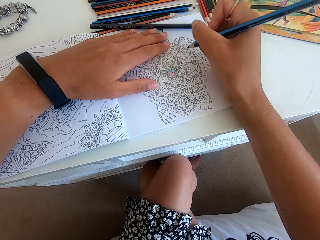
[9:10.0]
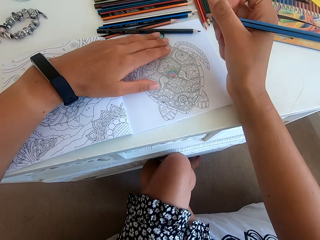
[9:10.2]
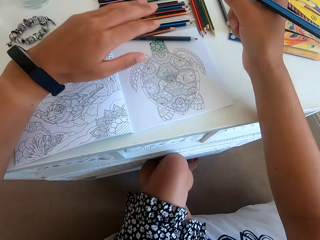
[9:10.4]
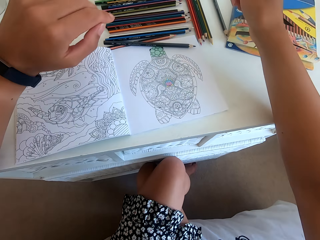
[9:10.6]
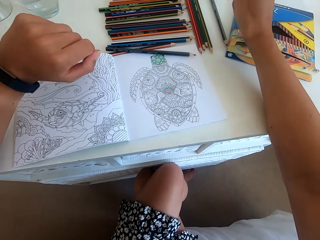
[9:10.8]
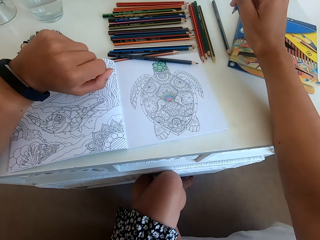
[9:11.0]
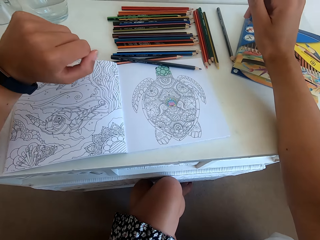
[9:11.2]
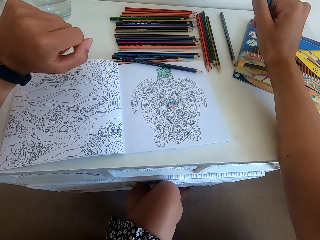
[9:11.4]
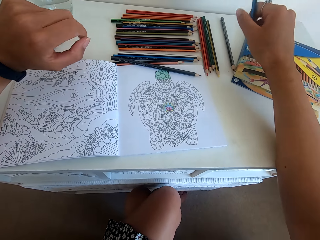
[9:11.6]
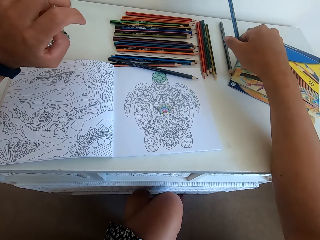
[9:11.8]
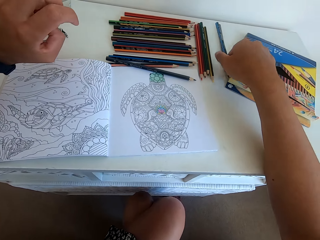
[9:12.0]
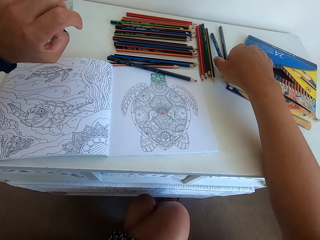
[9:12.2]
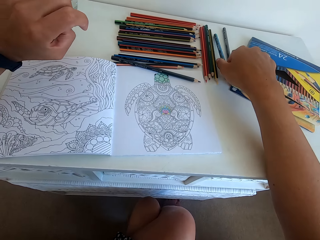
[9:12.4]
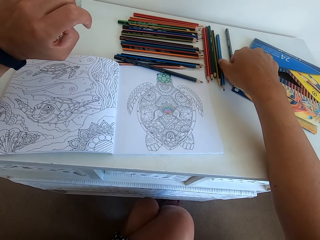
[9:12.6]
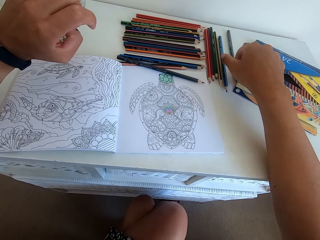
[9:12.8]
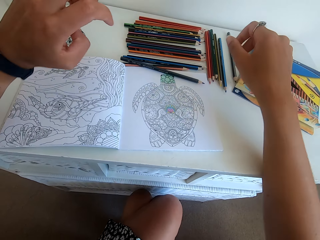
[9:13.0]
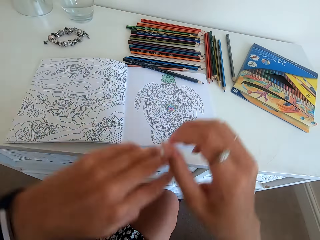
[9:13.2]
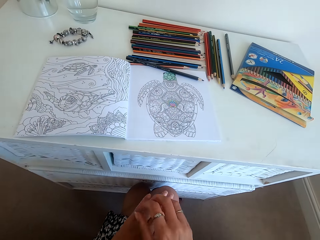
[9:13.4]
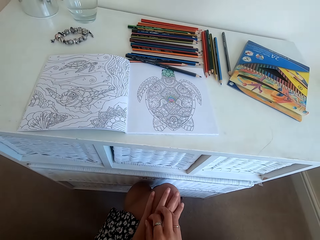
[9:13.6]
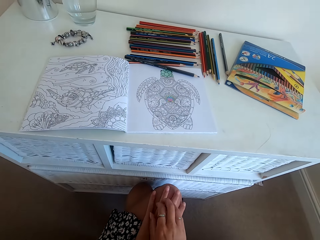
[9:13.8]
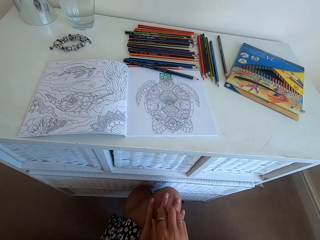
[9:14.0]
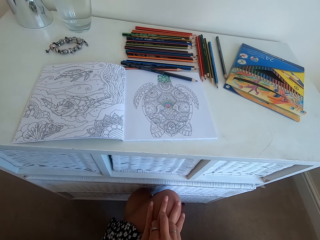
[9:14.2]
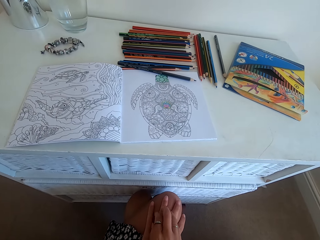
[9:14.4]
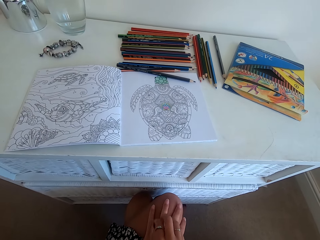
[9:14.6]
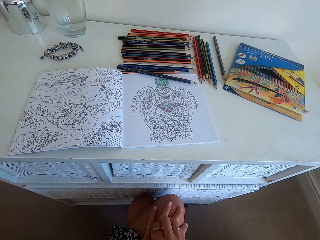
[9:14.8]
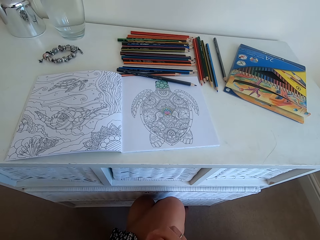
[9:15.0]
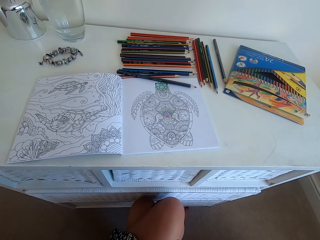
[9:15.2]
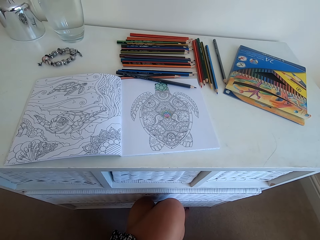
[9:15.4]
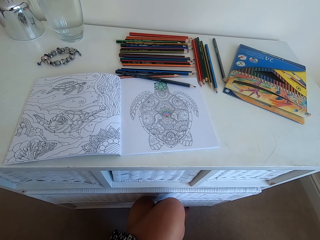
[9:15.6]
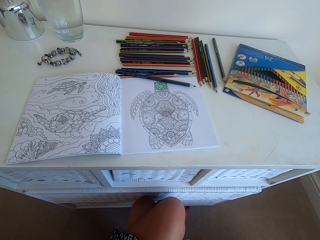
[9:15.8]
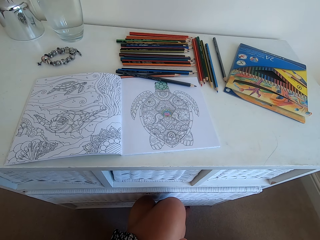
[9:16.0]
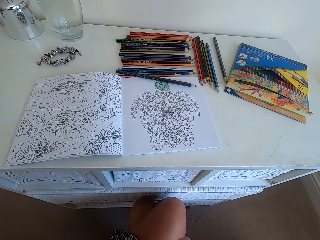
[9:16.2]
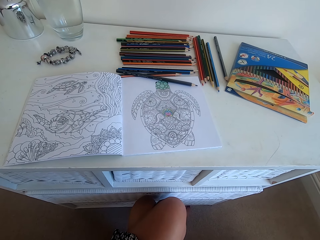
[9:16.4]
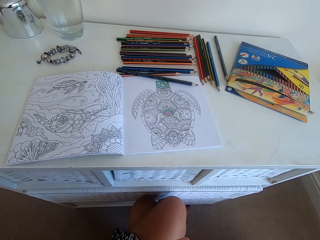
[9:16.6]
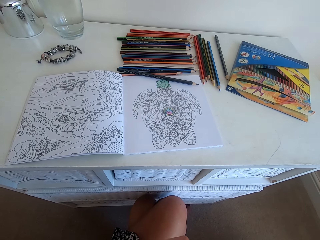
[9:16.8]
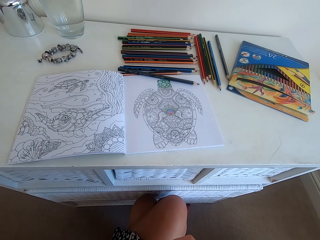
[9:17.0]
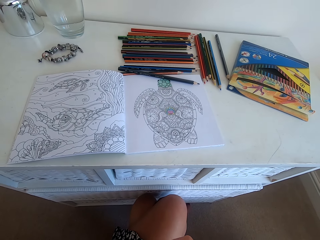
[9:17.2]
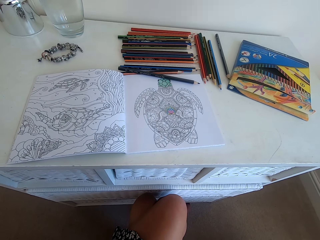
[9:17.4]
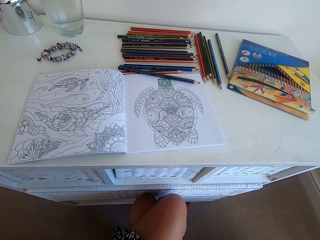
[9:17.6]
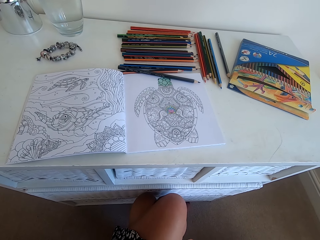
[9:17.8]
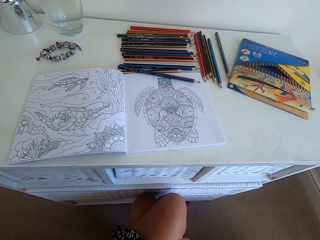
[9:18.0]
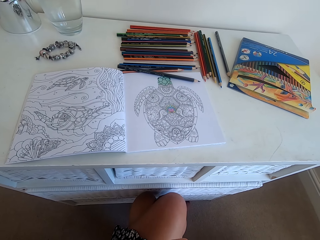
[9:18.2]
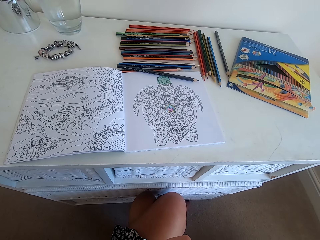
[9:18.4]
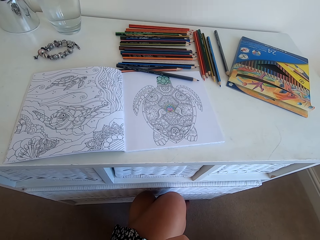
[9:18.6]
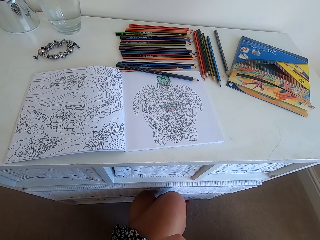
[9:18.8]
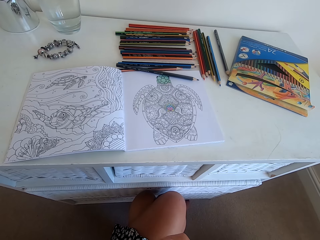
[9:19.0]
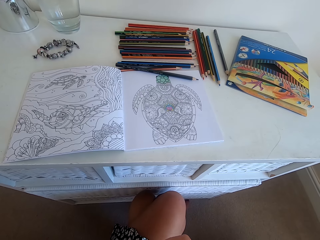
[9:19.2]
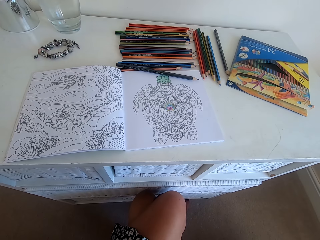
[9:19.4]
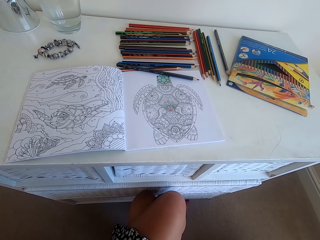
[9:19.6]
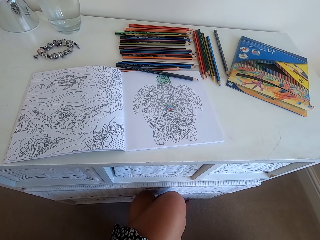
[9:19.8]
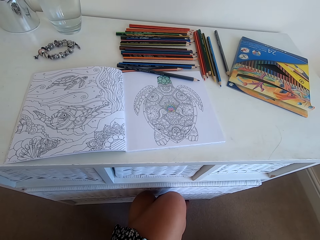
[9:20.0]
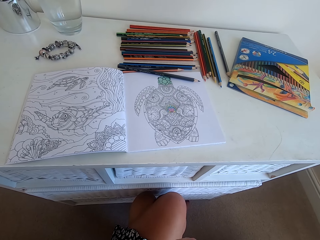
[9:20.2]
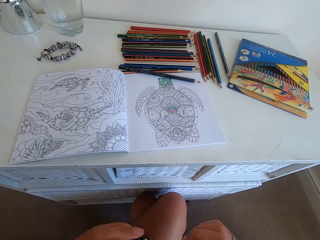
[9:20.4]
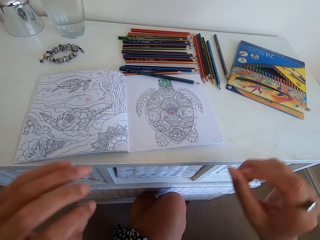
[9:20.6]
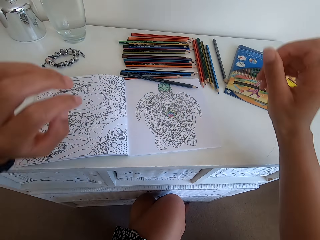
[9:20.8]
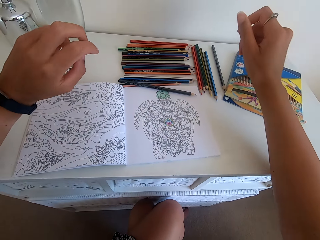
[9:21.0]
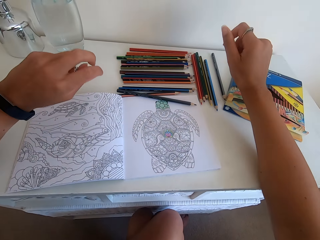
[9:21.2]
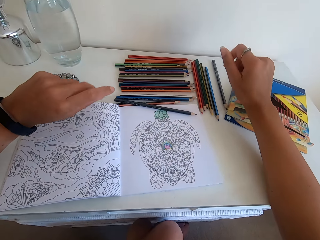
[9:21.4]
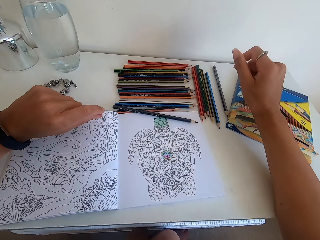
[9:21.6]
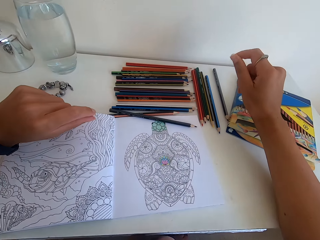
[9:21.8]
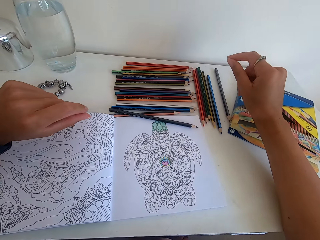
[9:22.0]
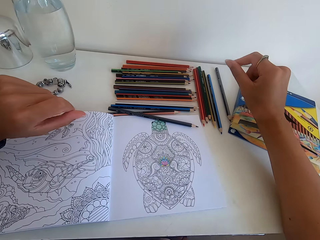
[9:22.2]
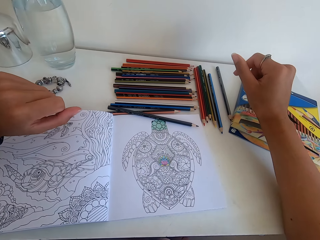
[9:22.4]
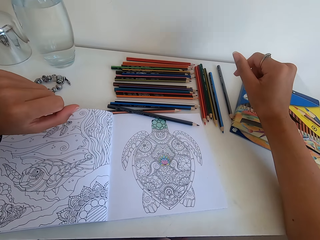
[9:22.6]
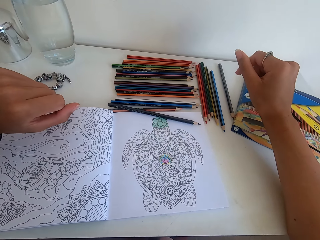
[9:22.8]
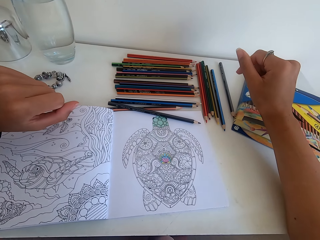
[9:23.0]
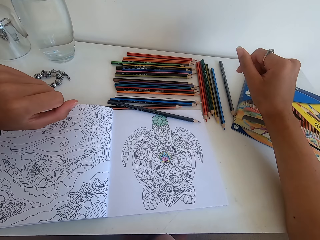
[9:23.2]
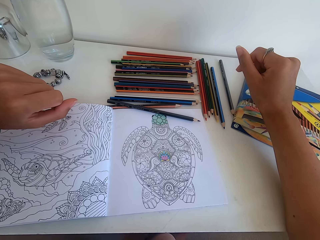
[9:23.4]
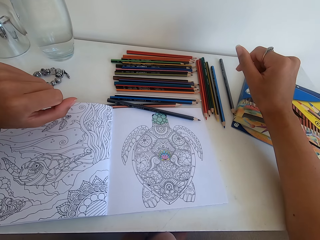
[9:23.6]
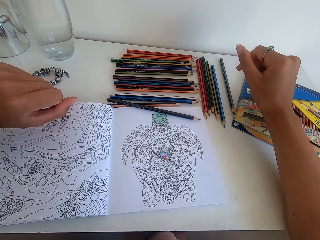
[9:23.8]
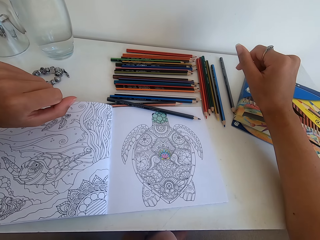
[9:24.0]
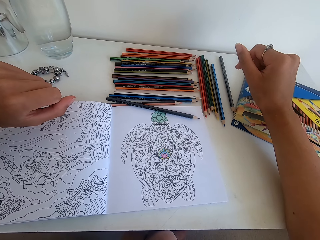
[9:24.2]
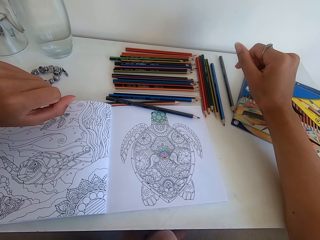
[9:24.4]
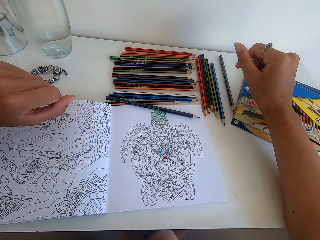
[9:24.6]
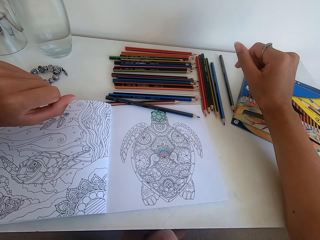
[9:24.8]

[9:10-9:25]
The camera wearer stops to color the picture. She puts the color pencil down on the table. She scratches the hand. She looks at the picture. She leans her hands on the drawing book.

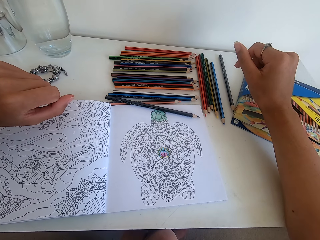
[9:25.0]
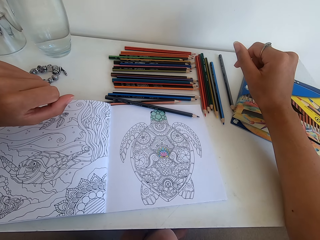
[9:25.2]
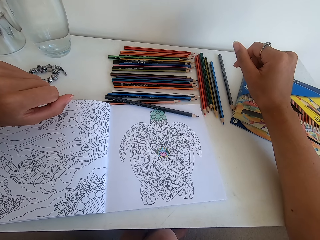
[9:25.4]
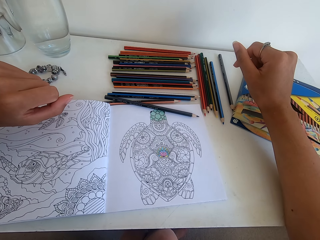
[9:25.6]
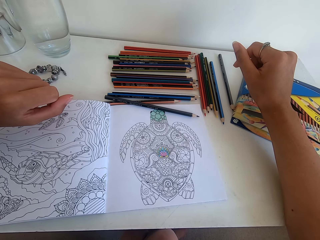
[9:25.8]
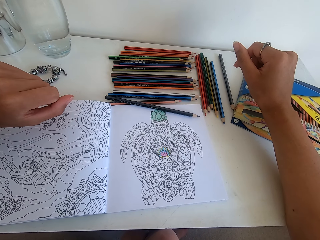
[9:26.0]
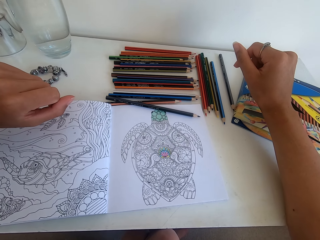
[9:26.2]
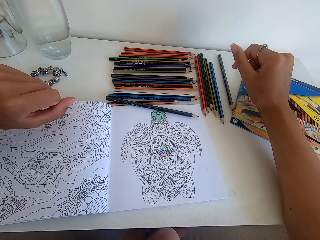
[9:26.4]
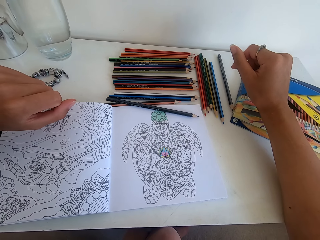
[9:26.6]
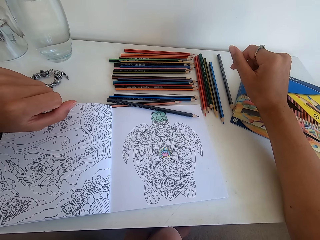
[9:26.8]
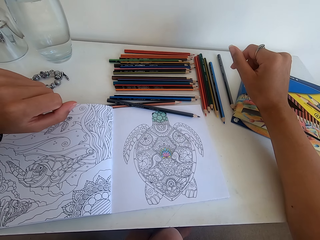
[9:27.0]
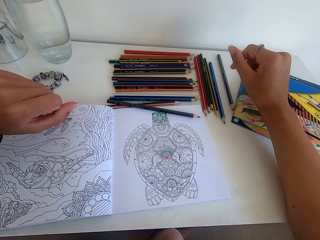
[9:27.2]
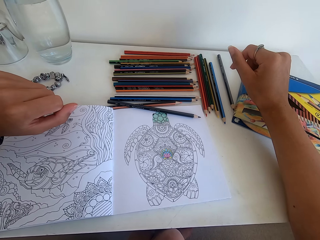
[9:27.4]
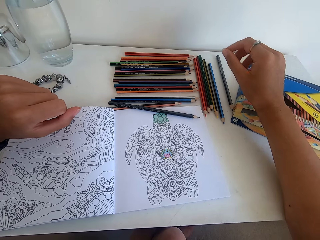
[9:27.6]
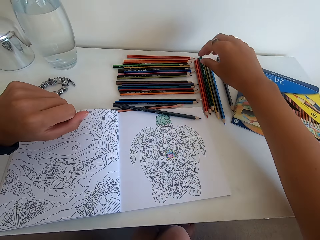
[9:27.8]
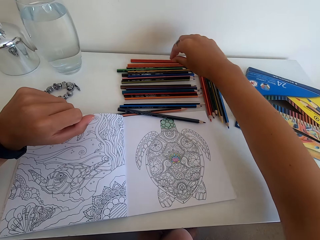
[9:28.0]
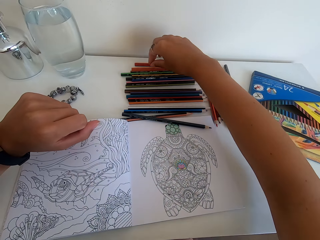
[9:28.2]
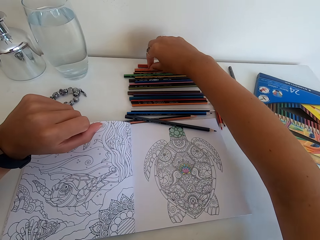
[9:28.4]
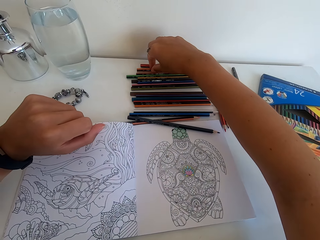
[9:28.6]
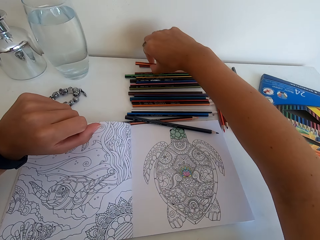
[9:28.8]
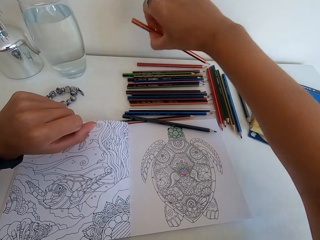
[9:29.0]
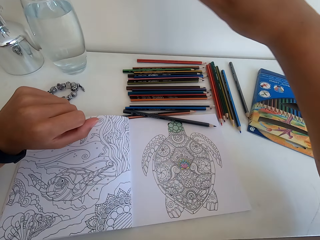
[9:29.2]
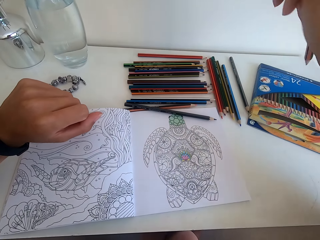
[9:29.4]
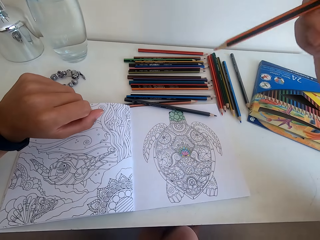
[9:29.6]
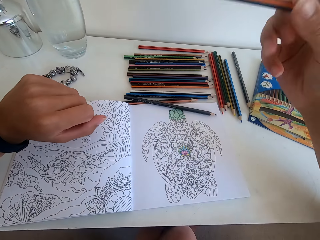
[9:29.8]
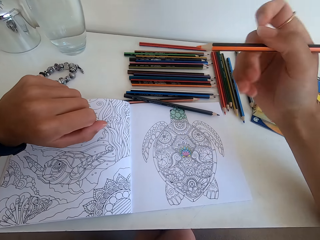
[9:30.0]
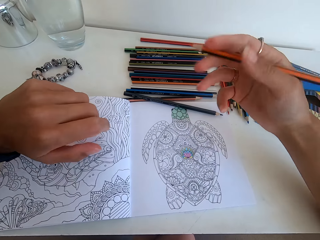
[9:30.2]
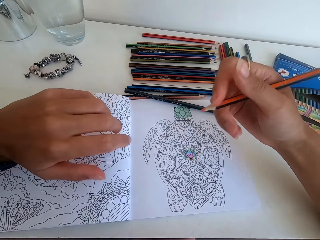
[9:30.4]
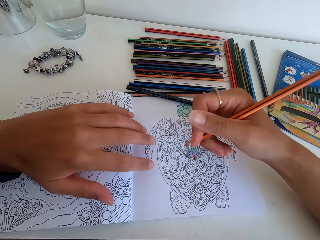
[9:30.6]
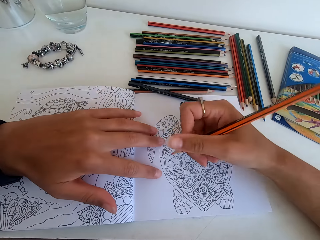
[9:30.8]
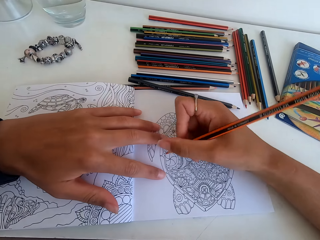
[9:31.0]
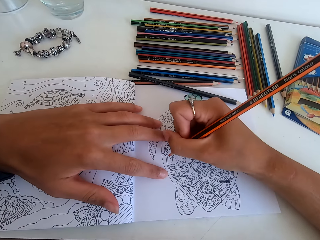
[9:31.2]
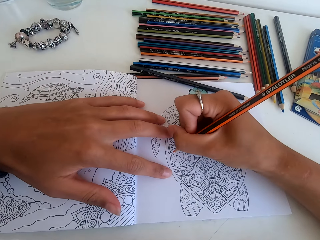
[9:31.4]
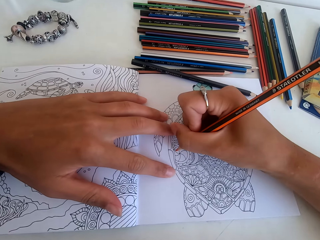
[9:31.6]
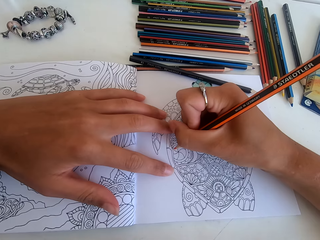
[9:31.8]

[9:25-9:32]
The camera wearer picks another color pencil from the table. They color the picture.
